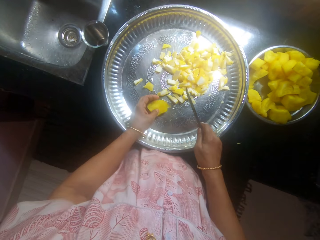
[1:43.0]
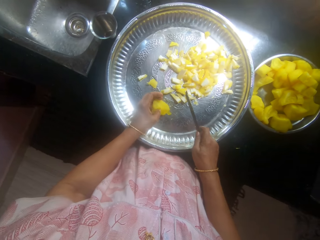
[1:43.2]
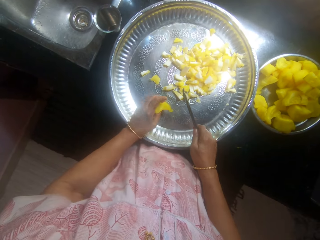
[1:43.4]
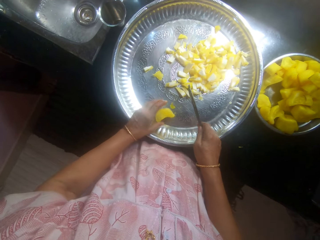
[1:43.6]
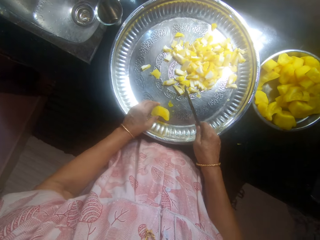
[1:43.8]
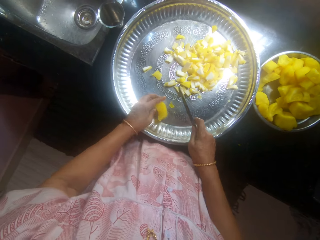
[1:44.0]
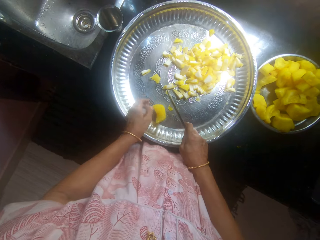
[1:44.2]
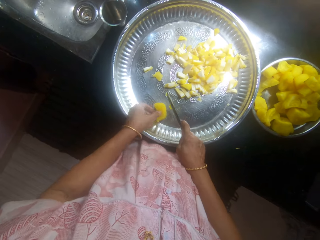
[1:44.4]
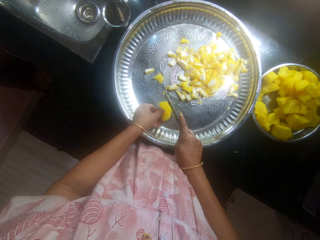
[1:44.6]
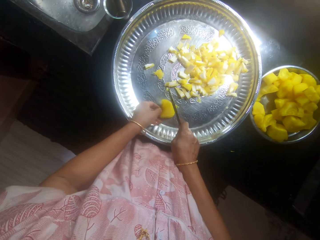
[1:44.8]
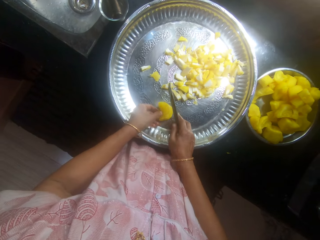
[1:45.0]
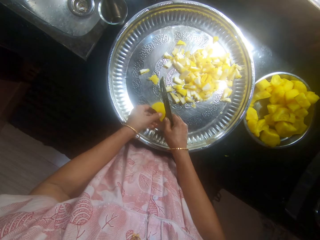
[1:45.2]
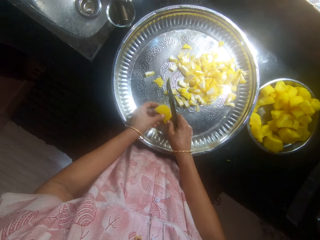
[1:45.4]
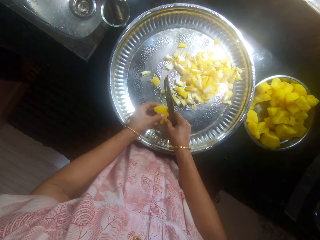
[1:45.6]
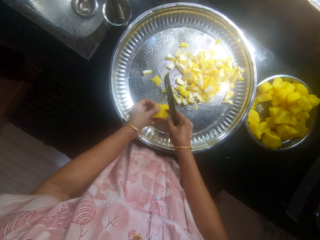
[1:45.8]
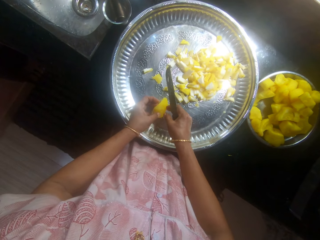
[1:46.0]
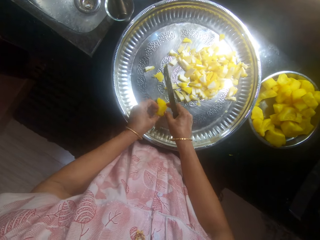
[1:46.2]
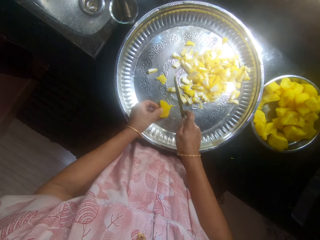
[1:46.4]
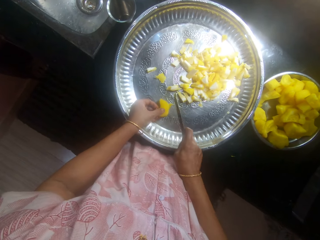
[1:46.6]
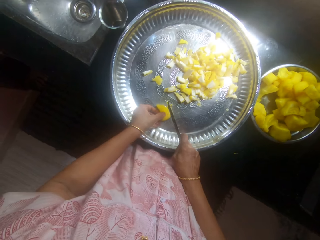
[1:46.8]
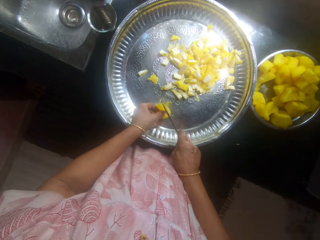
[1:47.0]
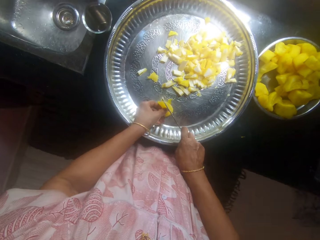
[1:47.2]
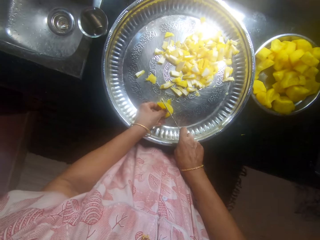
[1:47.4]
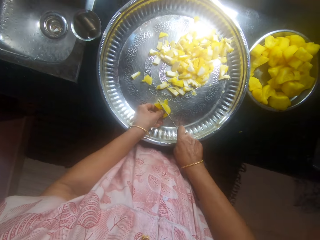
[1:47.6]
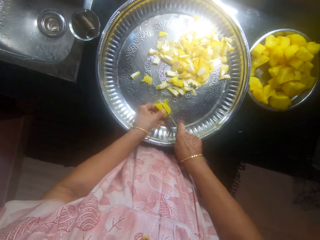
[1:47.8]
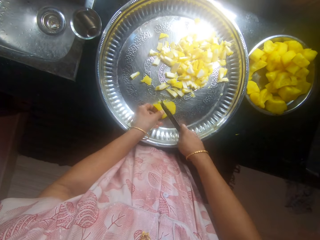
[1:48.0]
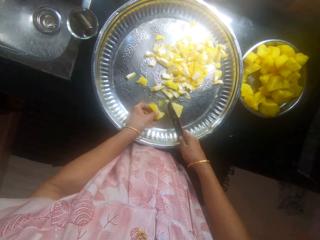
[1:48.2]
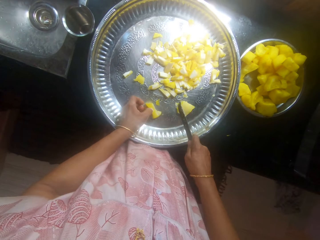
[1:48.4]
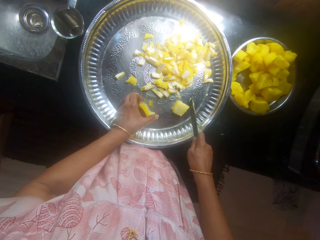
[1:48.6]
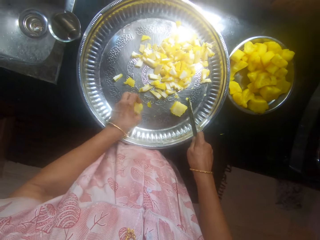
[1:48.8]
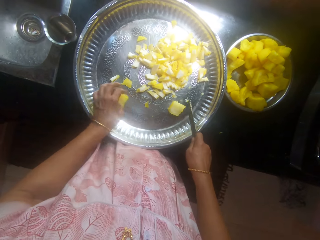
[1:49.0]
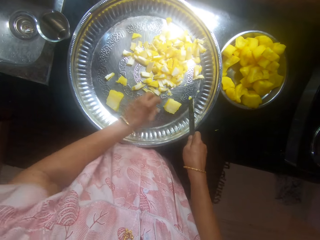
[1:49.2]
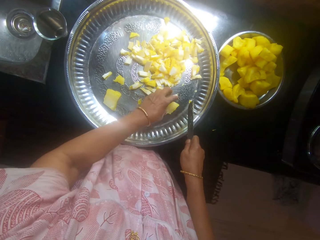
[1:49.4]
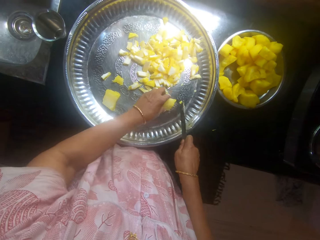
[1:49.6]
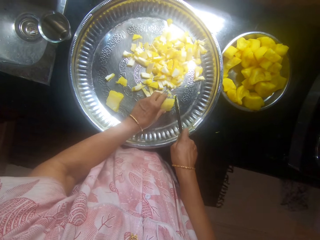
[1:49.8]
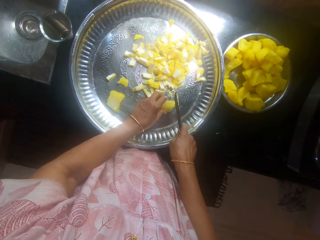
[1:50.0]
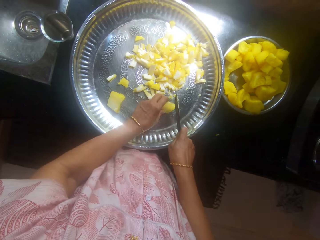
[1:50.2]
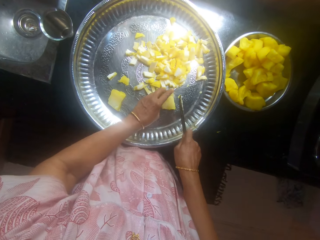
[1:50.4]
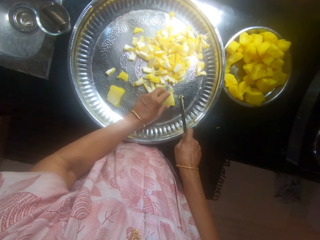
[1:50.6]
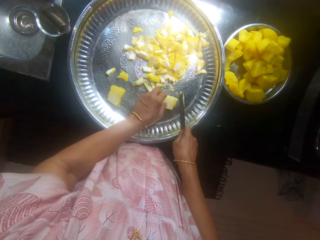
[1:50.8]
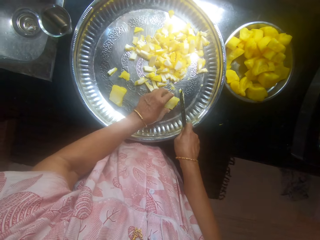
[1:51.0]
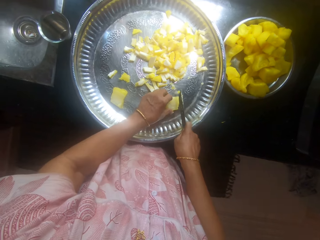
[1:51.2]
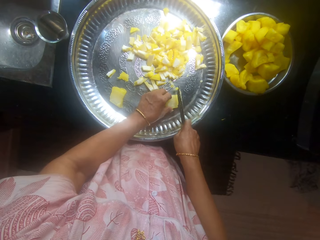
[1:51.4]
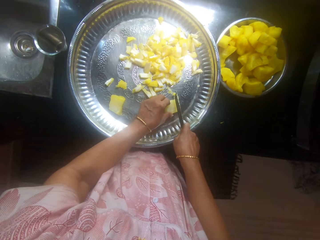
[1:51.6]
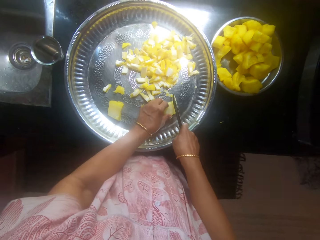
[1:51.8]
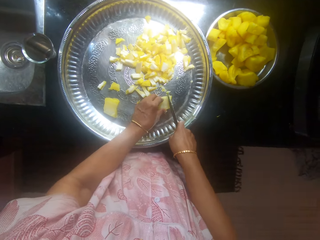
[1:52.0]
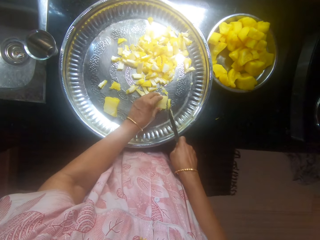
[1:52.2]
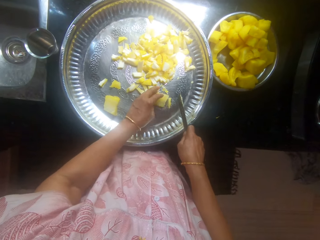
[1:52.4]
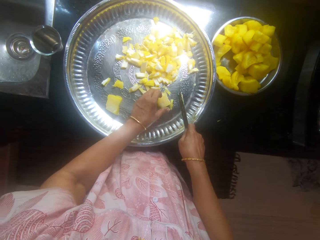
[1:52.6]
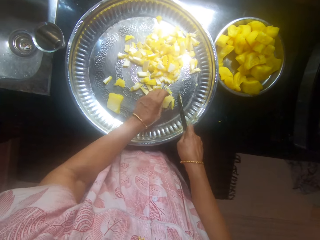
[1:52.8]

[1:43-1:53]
The camera wearer places the butternut pumpkin on the tray. They chop the butternut pumpkin with the knife.

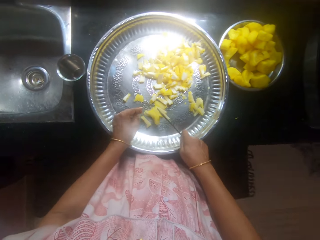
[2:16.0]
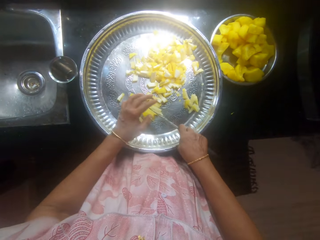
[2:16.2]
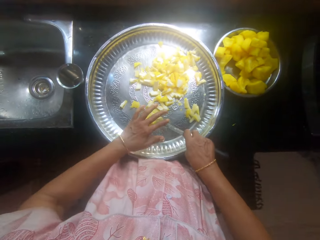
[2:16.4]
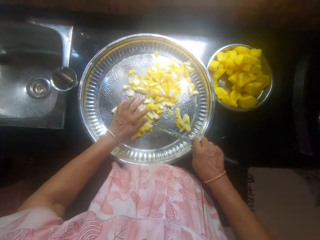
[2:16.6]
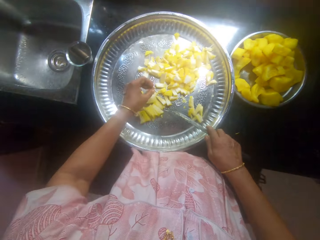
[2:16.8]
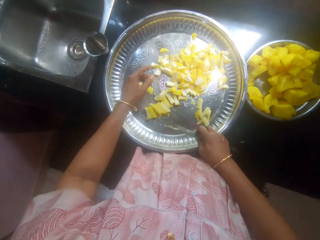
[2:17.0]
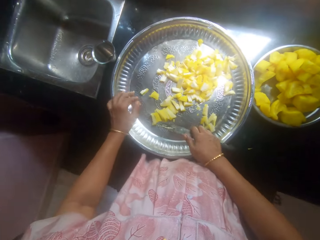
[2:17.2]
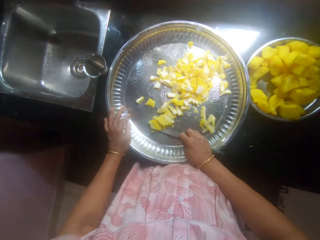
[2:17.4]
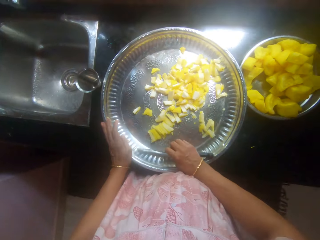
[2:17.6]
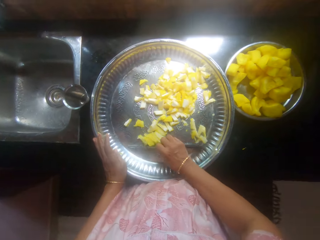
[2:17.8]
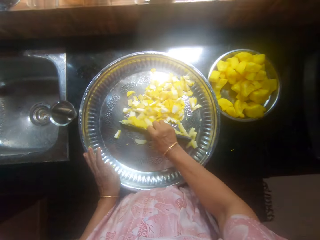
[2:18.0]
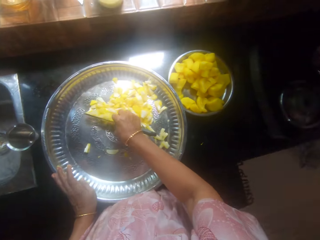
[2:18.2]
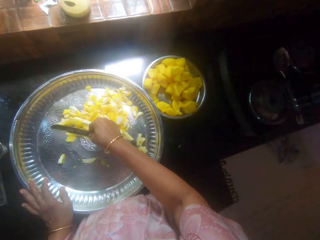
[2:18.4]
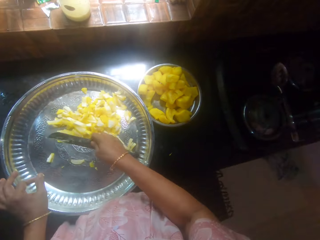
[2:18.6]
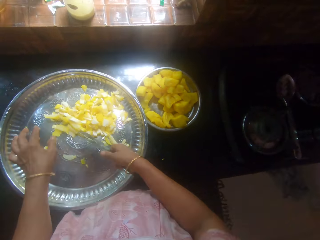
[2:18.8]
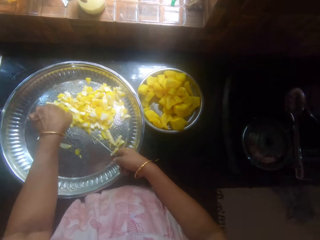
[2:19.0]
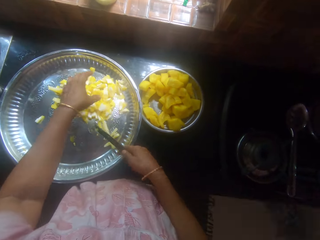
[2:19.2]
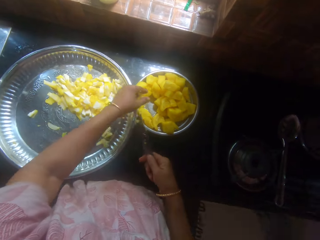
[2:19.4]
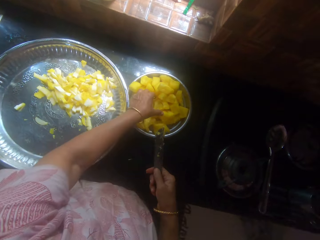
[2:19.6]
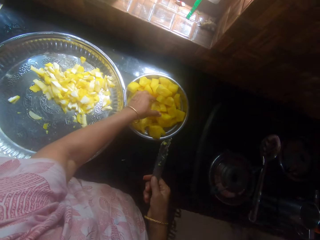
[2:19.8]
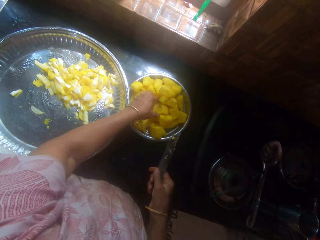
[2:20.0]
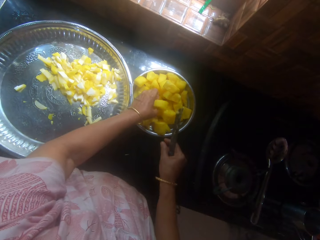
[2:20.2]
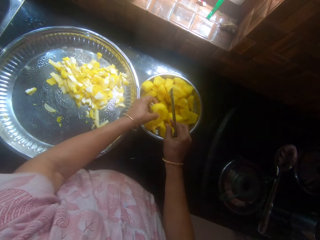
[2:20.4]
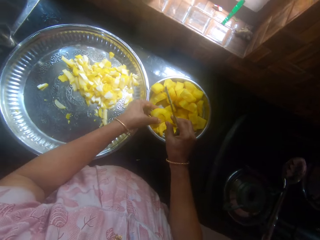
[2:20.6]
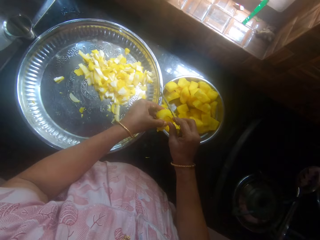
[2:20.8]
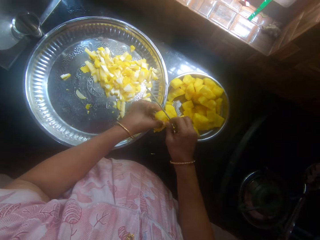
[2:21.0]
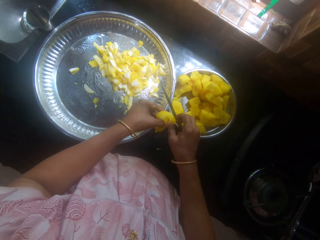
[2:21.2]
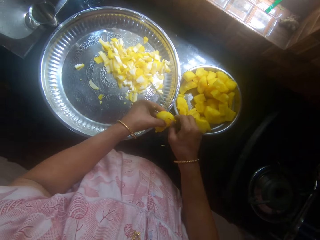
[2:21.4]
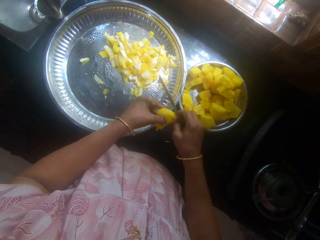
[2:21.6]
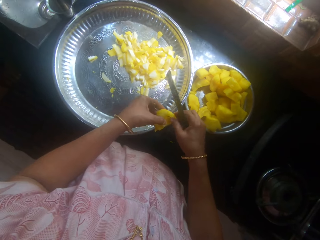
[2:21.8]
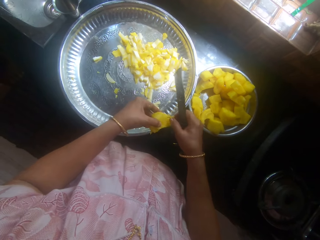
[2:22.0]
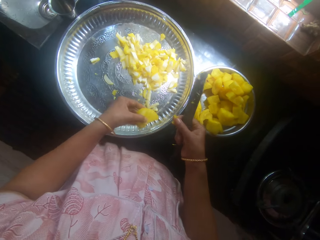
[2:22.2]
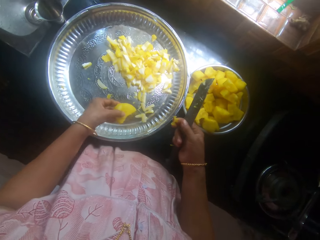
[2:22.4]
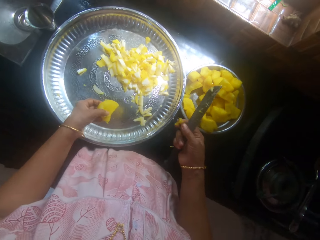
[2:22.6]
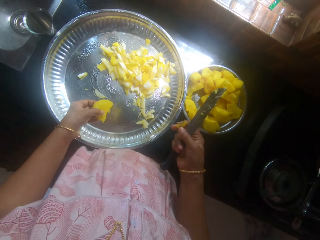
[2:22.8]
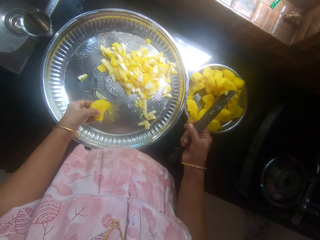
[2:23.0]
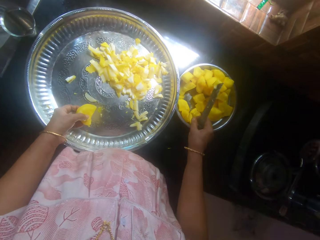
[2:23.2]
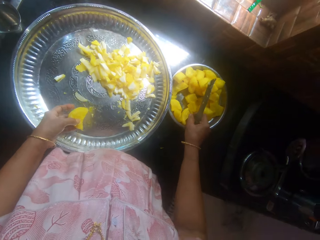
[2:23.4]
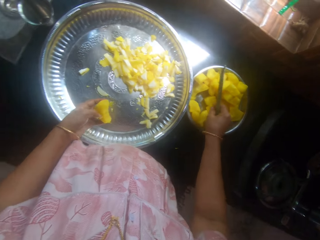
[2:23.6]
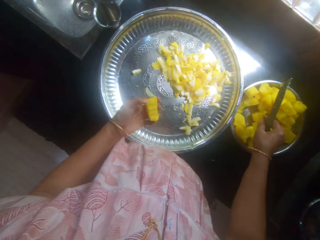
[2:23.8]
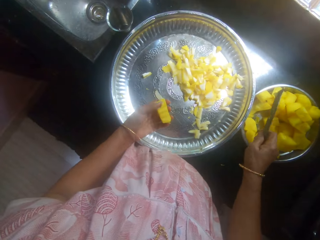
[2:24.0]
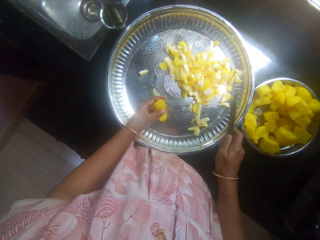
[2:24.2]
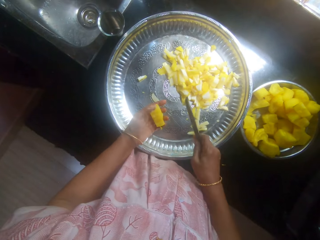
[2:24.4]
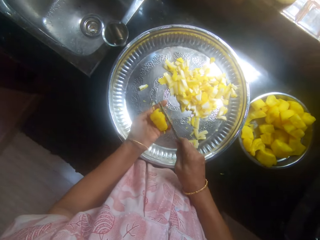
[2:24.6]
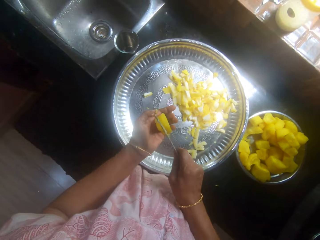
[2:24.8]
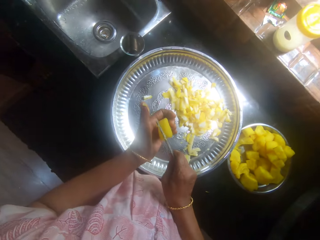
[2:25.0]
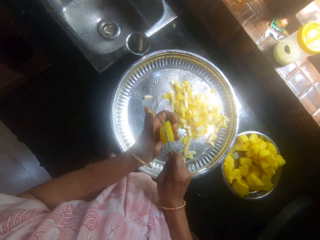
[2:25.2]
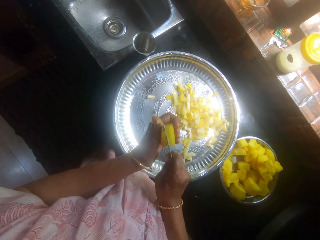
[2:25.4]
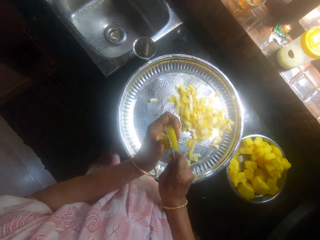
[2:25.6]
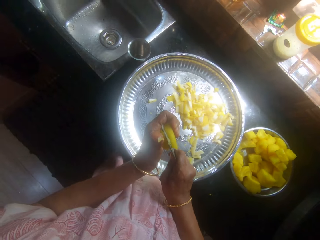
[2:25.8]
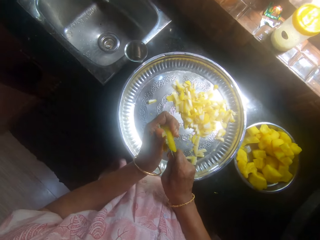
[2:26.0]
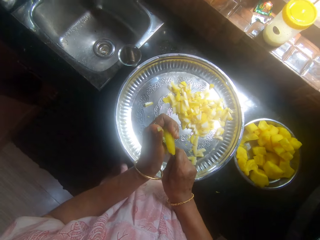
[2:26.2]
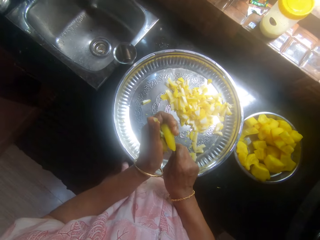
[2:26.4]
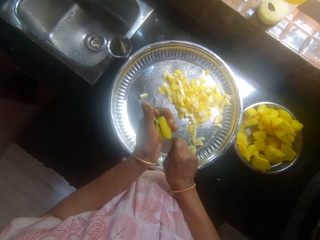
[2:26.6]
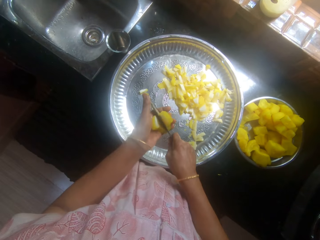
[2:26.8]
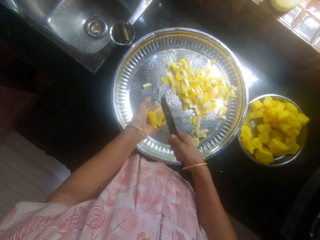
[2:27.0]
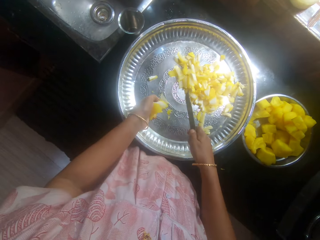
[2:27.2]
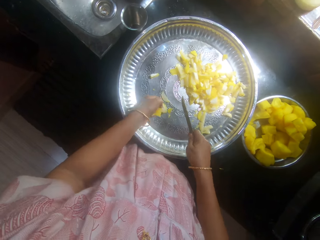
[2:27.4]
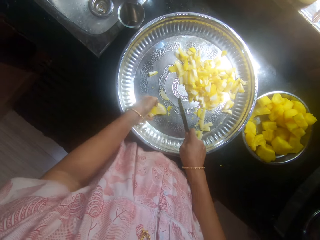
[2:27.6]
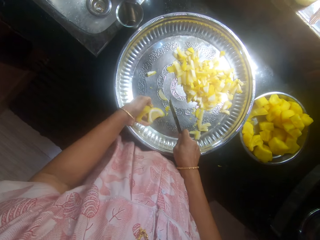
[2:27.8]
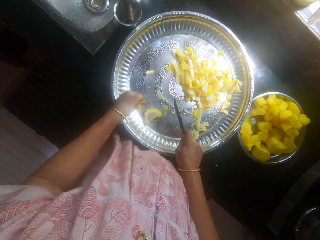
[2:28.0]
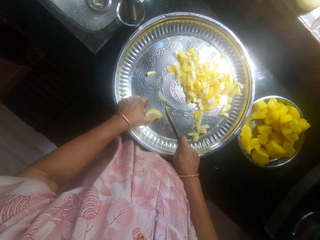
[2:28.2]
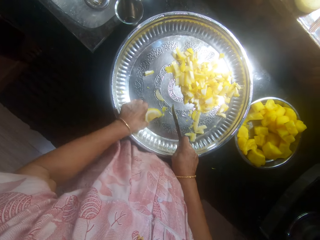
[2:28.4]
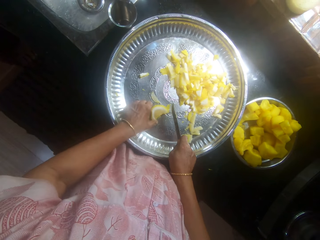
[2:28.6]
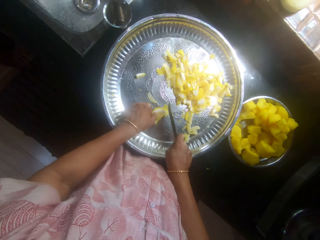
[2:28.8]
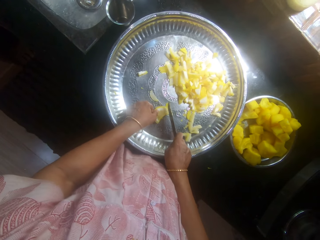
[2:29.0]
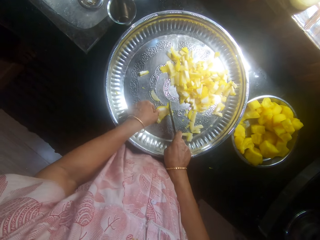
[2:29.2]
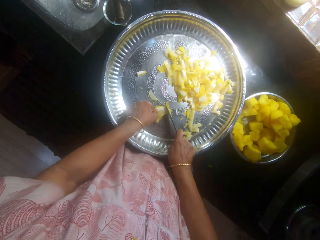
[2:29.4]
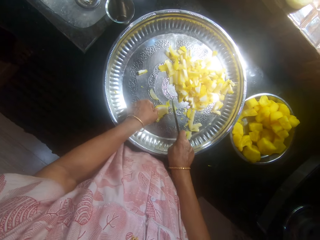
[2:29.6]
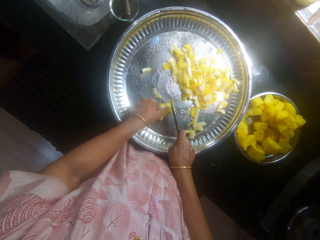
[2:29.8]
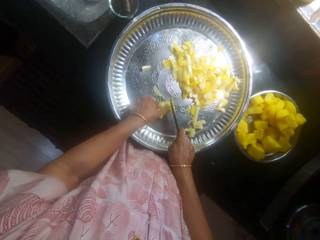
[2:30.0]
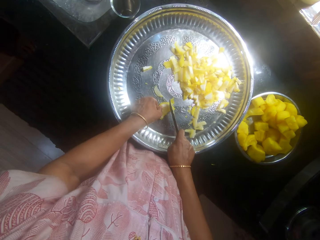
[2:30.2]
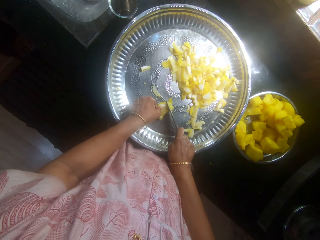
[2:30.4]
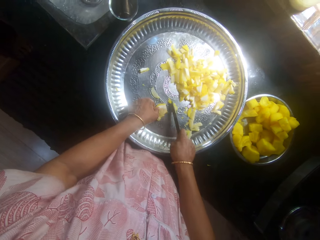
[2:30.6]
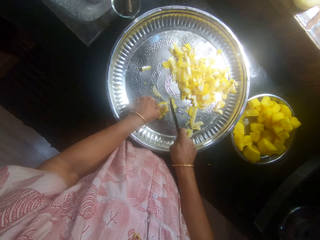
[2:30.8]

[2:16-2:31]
The camera wearer moves something with the knife on the tray. They pick a butternut pumpkin from the bowl. They remove dirt from something, and put dirt in the bowl. They cut the butternut pumpkin with the knife. They place the butternut pumpkin on the tray. They chop the butternut pumpkin with the knife.
